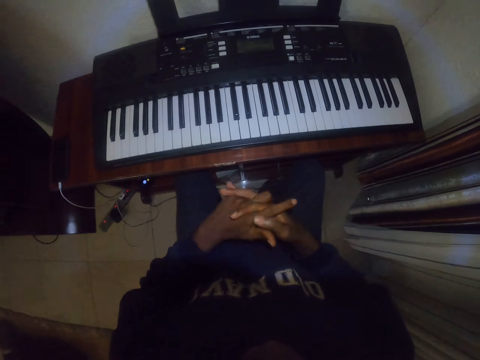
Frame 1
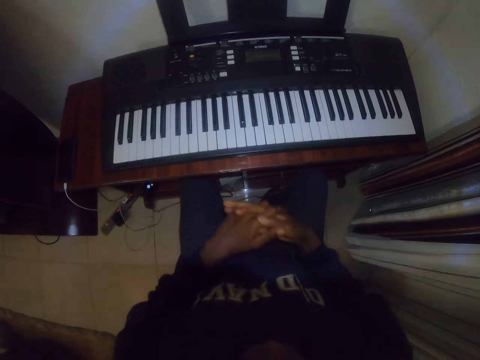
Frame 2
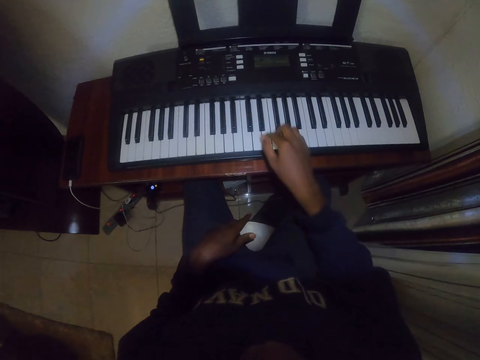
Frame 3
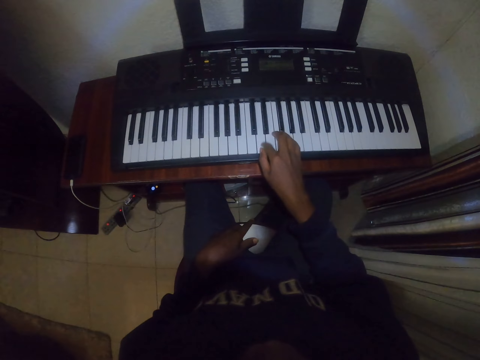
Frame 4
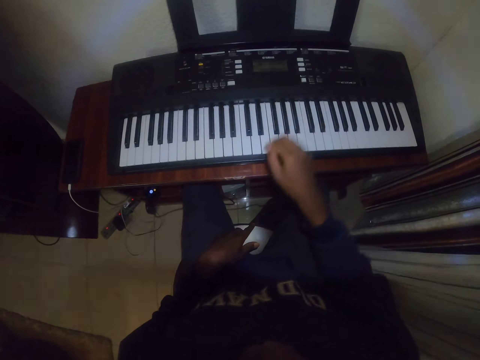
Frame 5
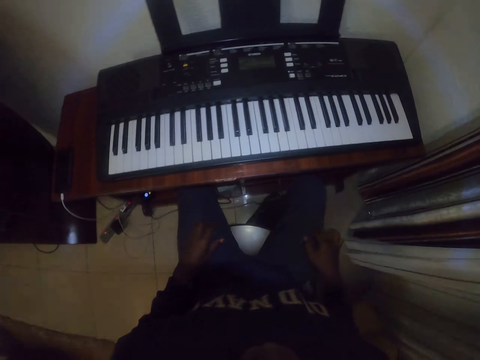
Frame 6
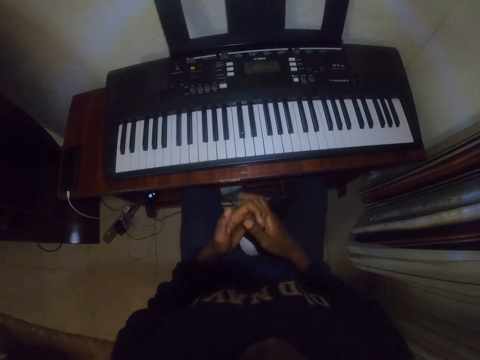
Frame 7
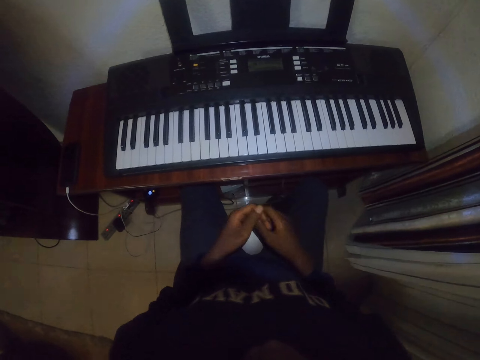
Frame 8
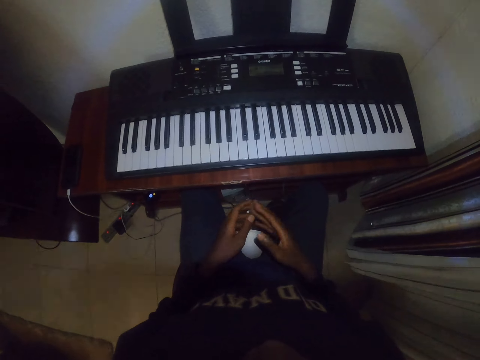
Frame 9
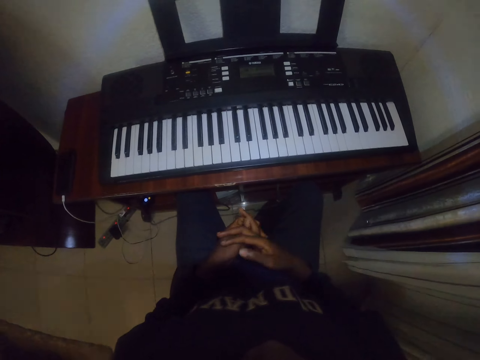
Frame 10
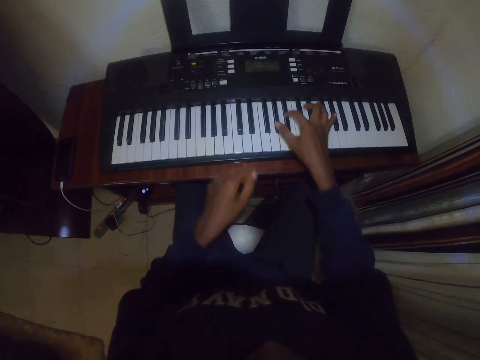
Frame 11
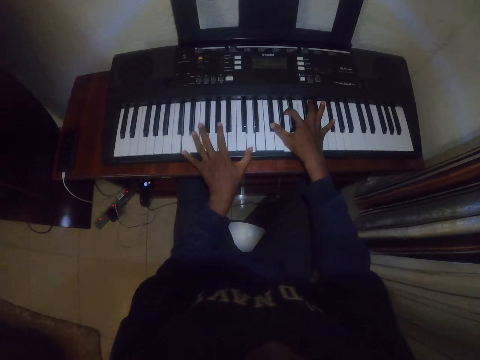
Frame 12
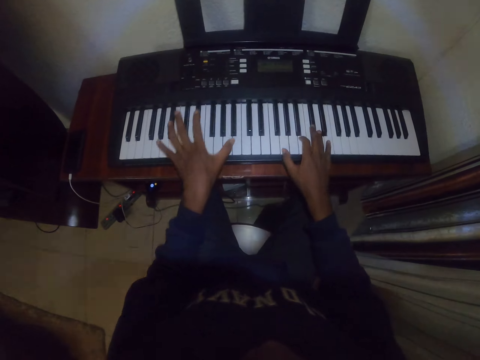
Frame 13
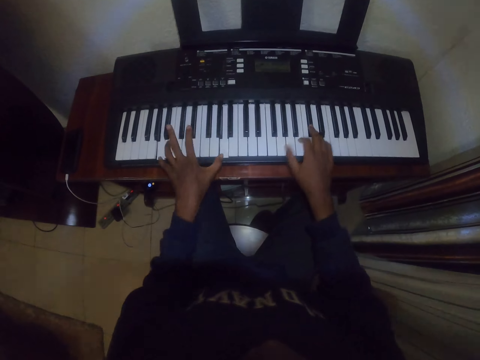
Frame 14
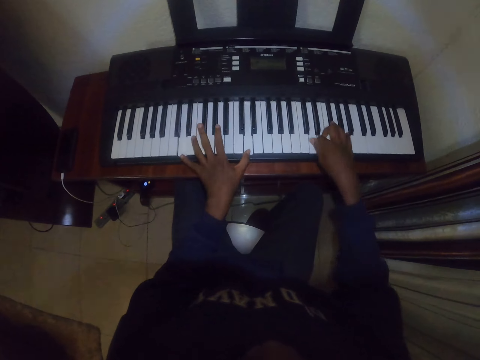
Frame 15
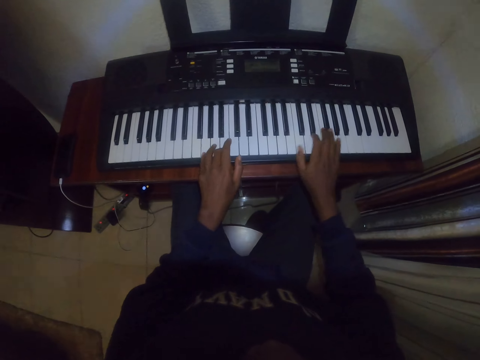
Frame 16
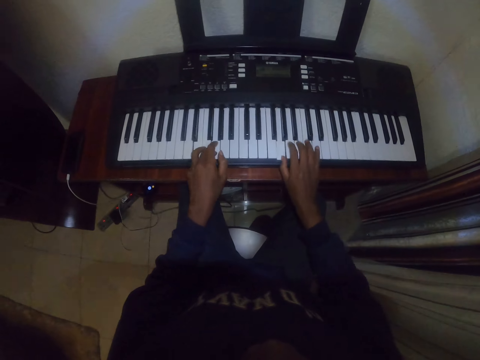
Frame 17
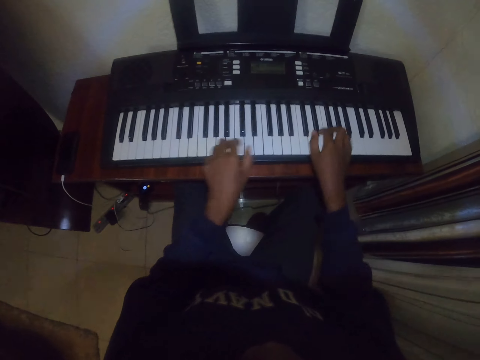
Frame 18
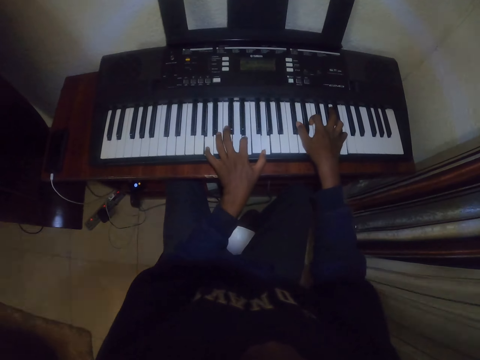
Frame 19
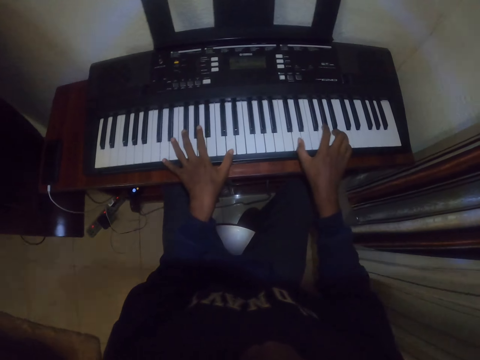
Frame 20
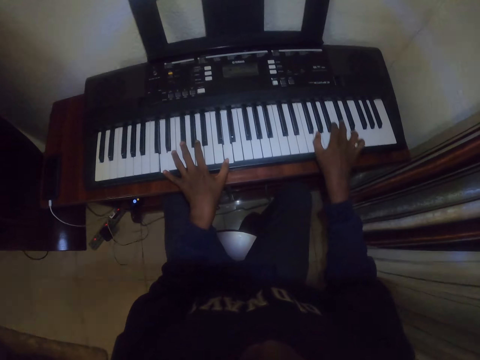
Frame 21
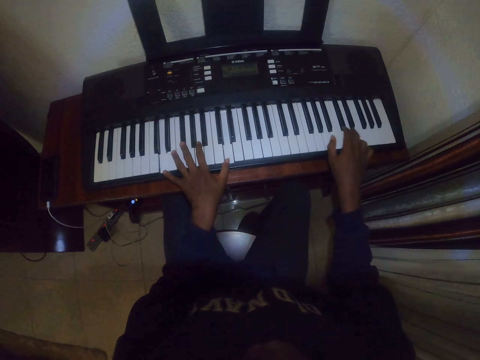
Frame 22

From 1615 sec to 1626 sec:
The camera wearer plays the keyboard of the piano with the right hand. They remove the right hand from the keyboard. They stretch the fingers. They sit in the house. They play the keyboard of the piano with both hands.

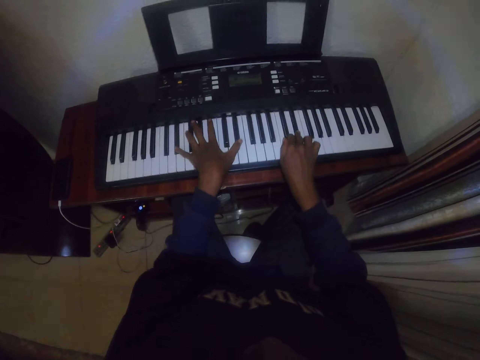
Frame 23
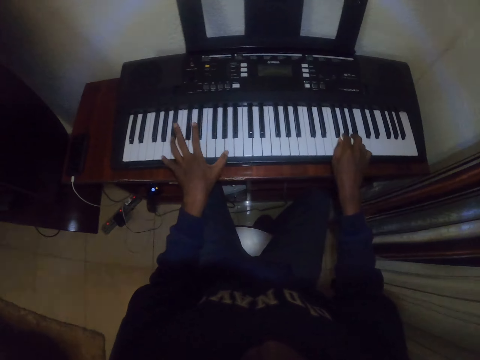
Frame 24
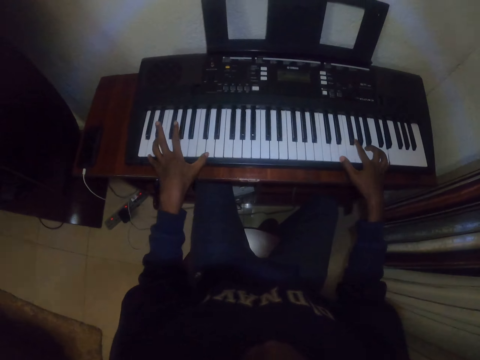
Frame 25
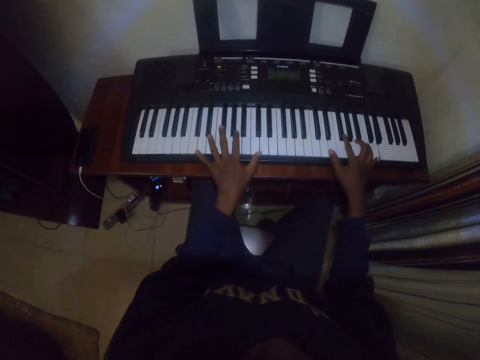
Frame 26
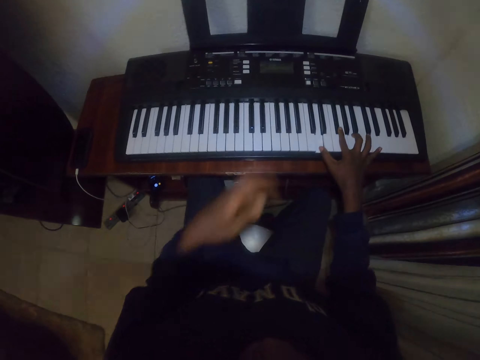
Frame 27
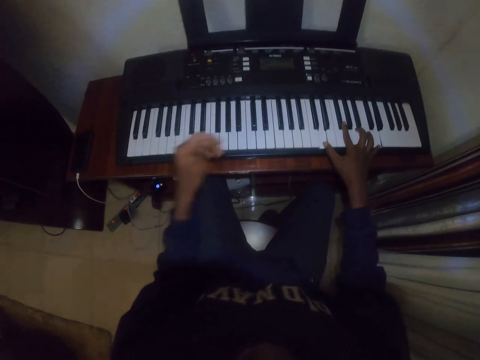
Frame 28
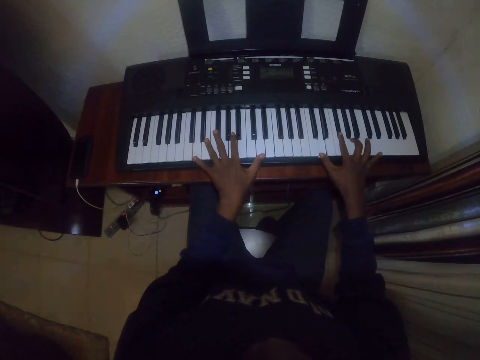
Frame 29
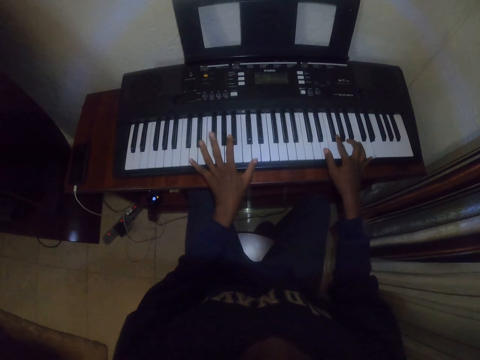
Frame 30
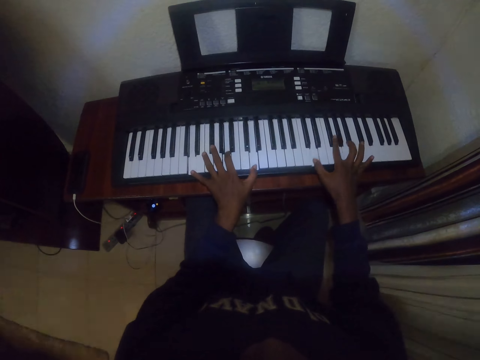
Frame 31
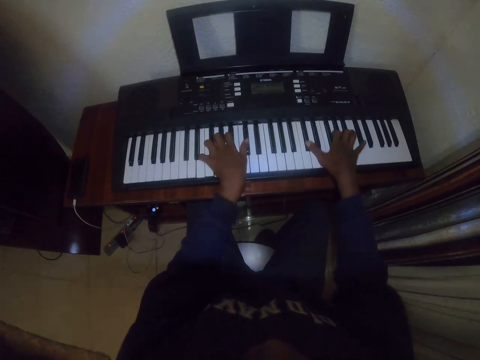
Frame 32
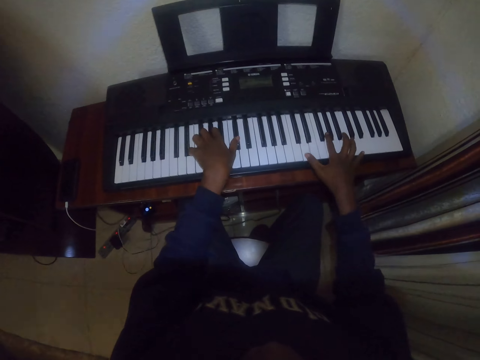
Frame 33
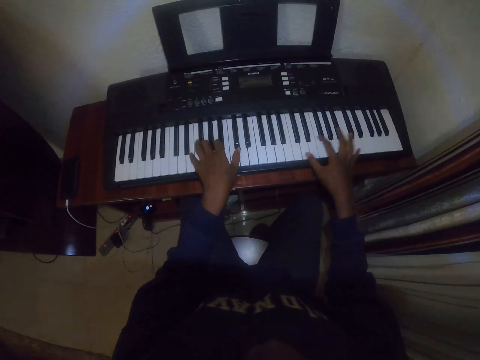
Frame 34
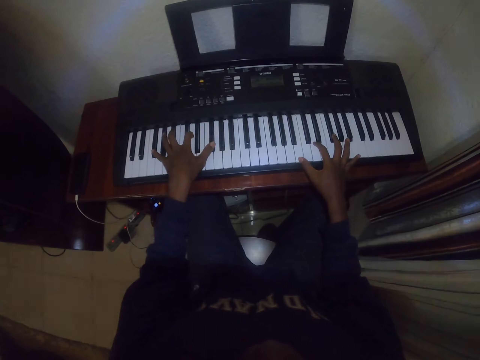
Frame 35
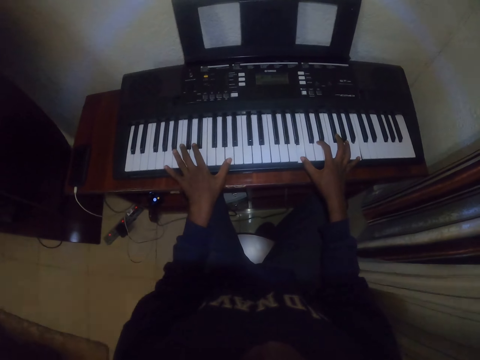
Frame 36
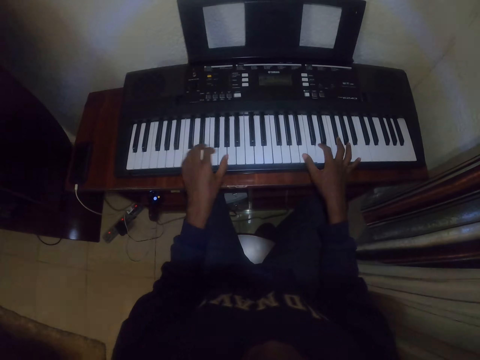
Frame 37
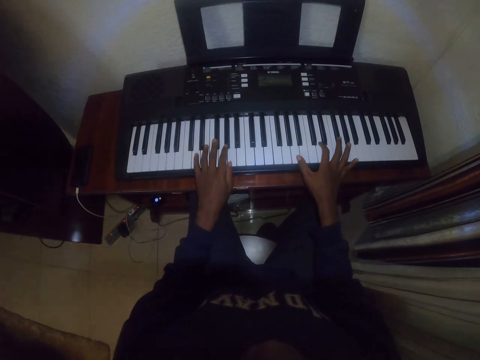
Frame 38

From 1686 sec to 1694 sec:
The camera wearer swings a hand.

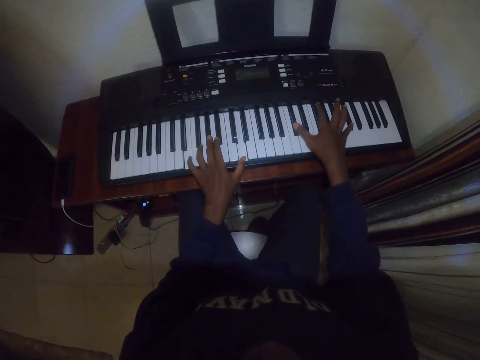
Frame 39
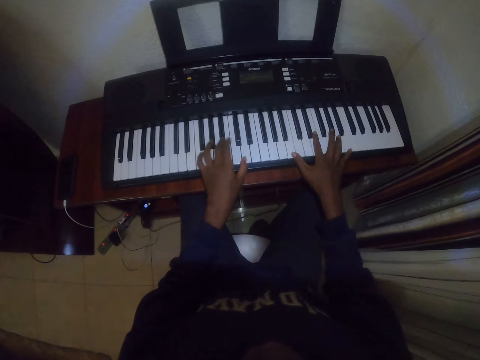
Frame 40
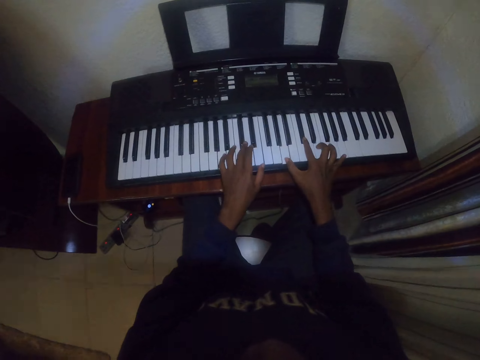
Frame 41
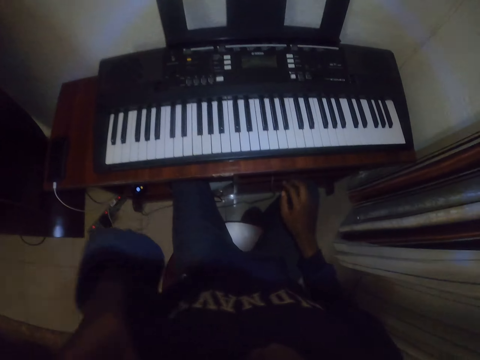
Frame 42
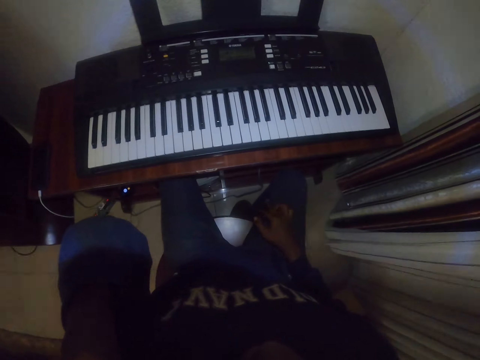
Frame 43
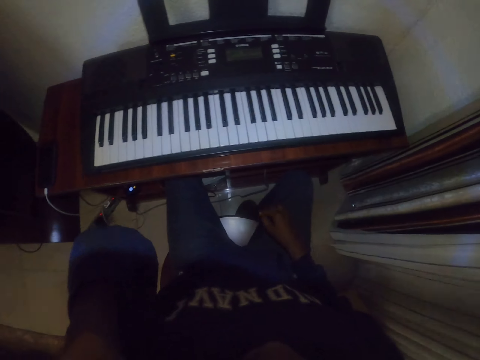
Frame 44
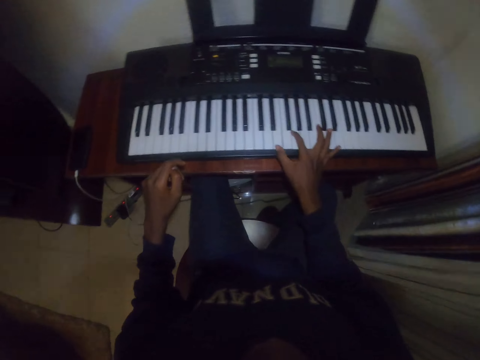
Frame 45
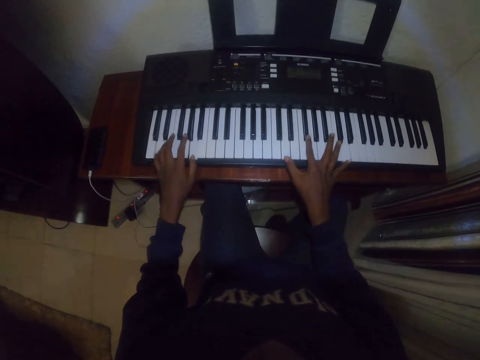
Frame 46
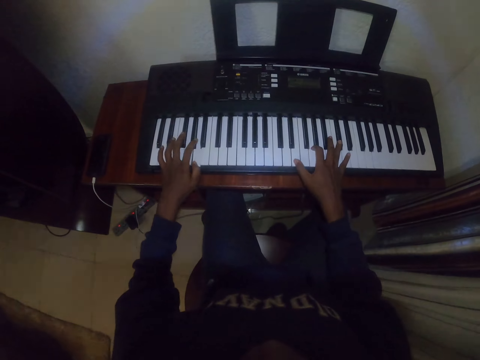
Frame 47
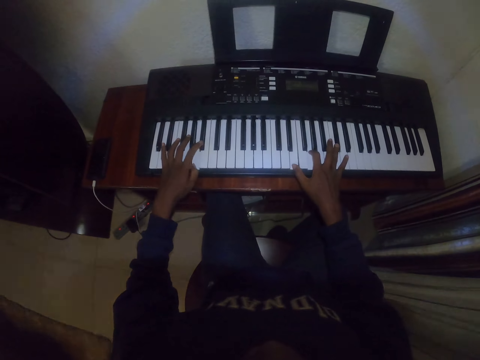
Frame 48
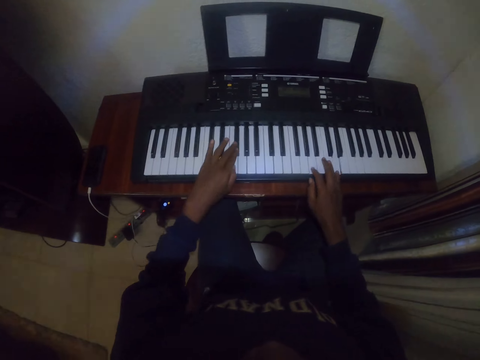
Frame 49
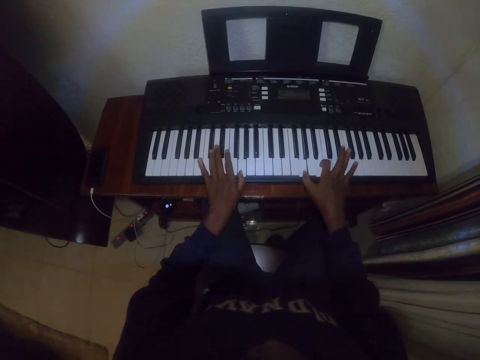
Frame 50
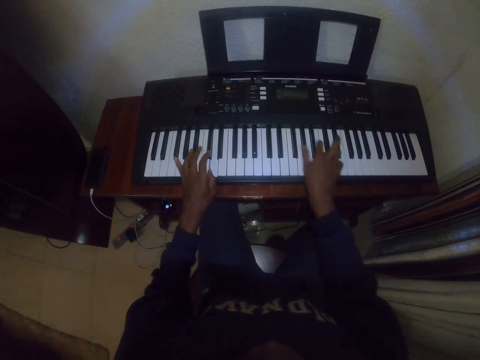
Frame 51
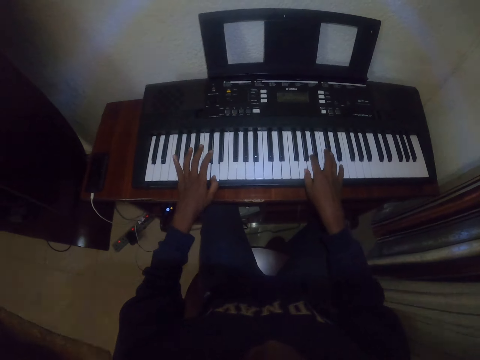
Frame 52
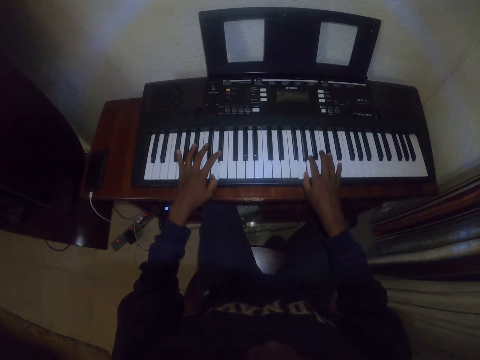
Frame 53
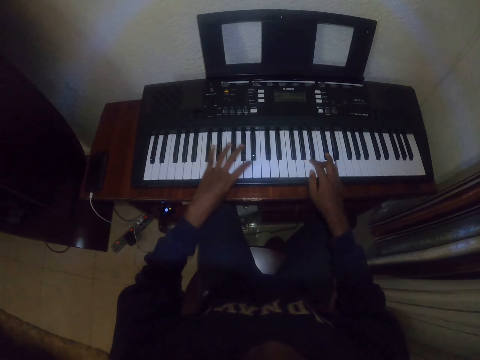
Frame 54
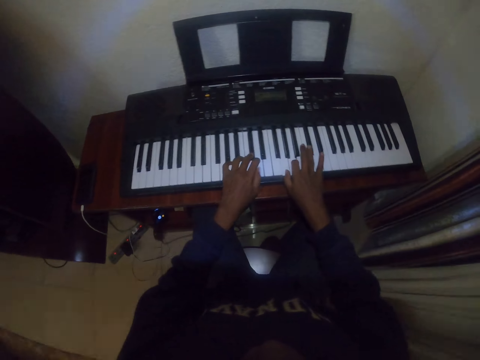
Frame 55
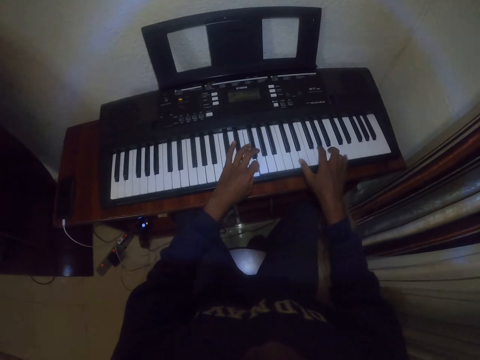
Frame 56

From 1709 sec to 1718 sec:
The camera wearer raises up a hand. They play a piano.
